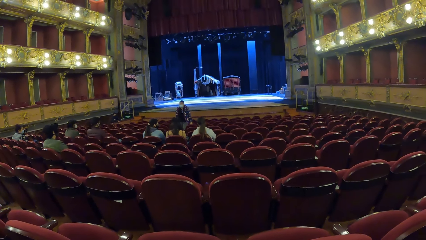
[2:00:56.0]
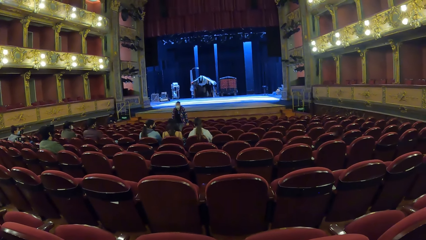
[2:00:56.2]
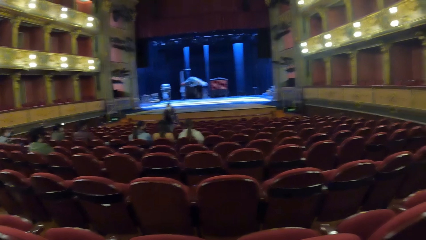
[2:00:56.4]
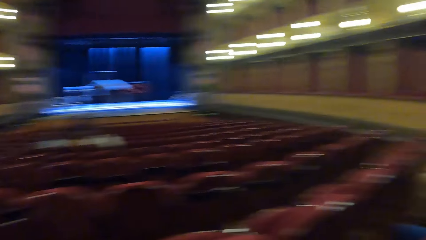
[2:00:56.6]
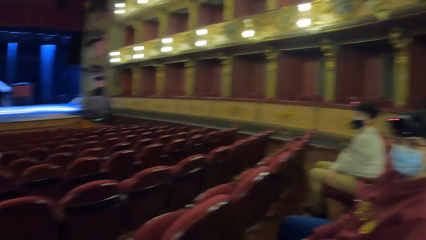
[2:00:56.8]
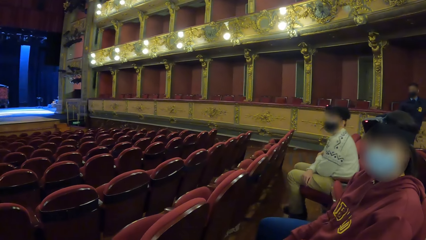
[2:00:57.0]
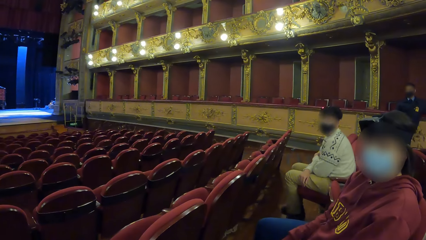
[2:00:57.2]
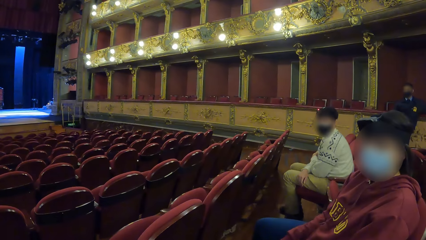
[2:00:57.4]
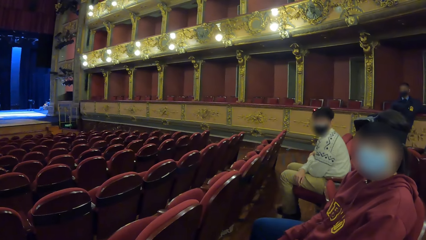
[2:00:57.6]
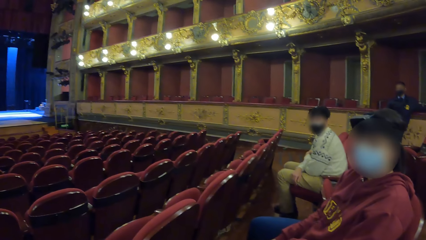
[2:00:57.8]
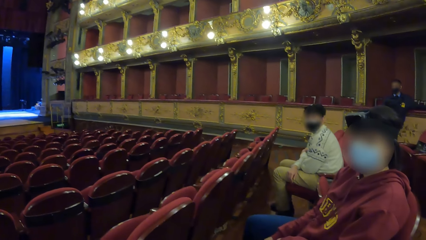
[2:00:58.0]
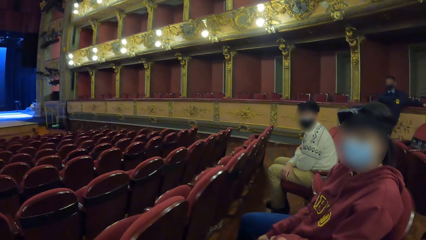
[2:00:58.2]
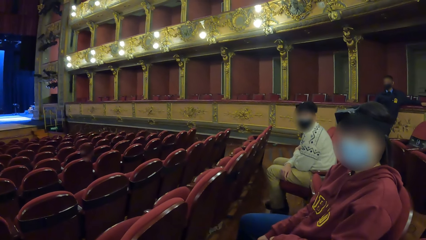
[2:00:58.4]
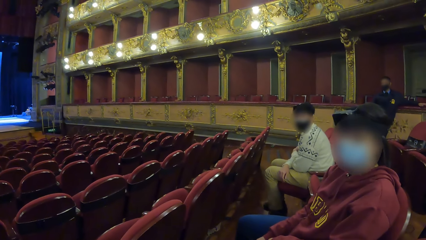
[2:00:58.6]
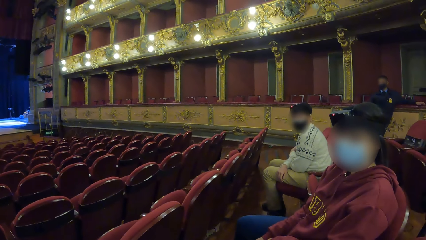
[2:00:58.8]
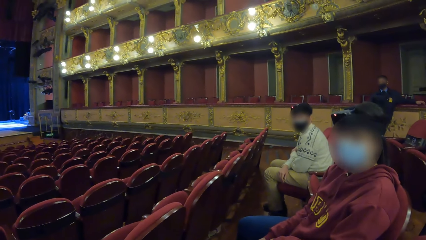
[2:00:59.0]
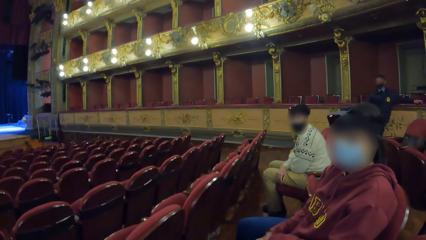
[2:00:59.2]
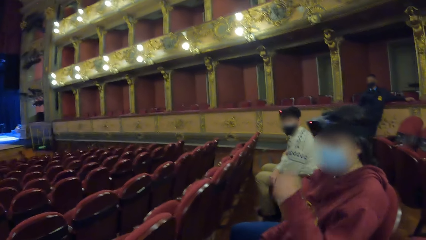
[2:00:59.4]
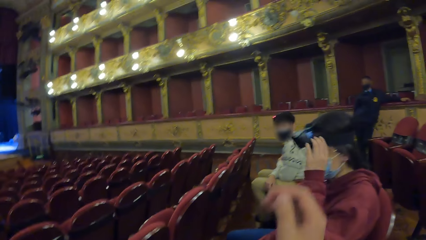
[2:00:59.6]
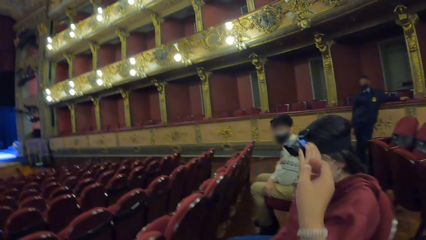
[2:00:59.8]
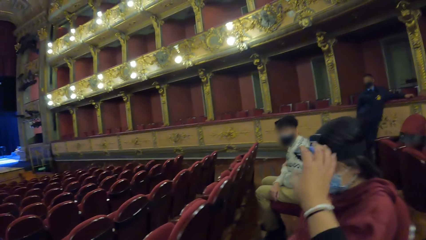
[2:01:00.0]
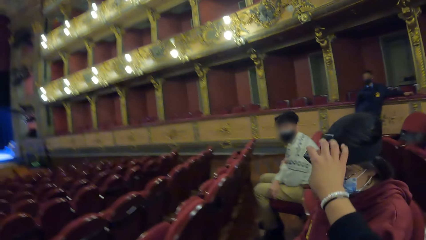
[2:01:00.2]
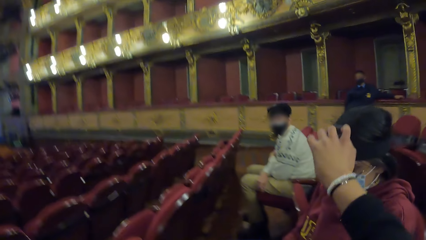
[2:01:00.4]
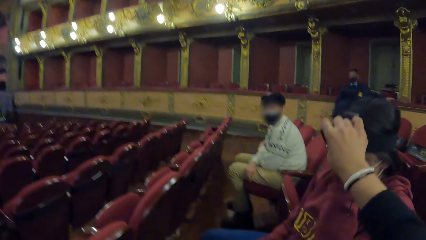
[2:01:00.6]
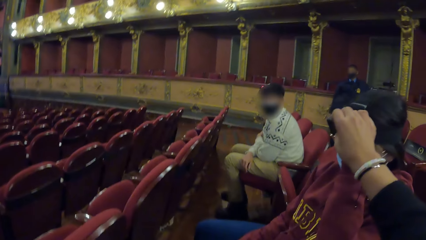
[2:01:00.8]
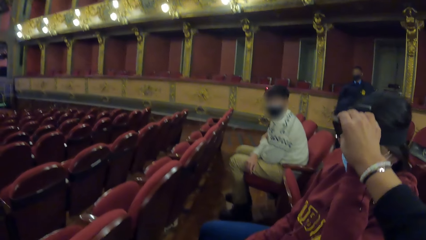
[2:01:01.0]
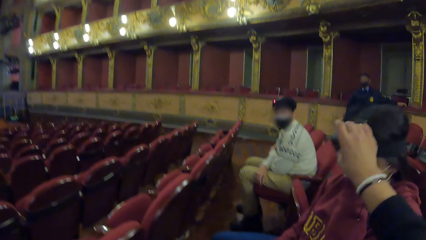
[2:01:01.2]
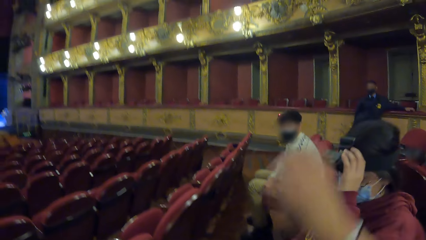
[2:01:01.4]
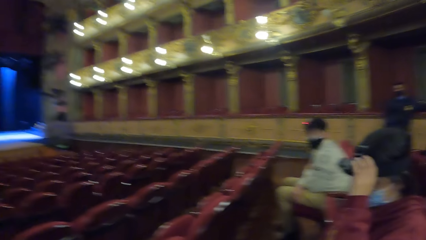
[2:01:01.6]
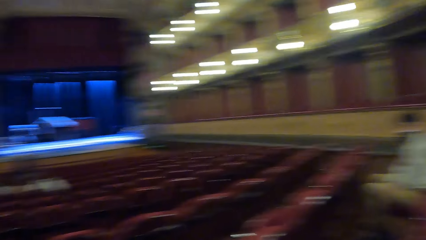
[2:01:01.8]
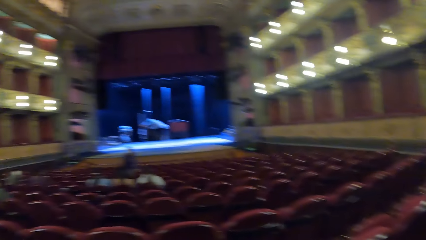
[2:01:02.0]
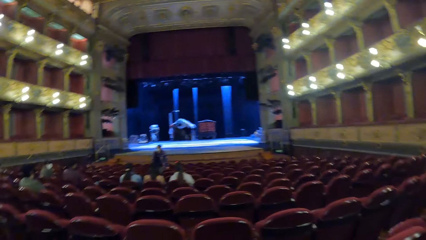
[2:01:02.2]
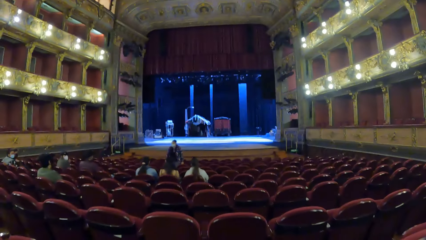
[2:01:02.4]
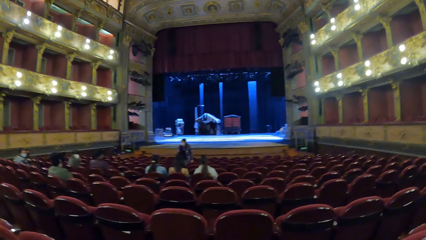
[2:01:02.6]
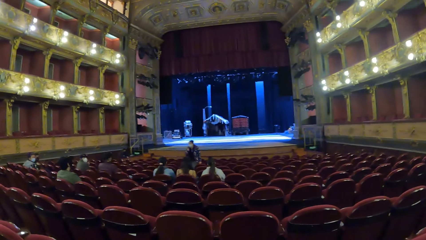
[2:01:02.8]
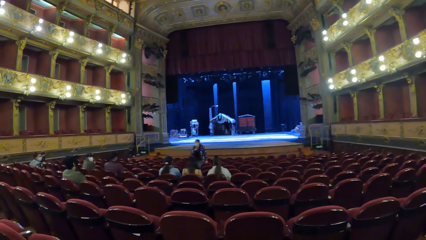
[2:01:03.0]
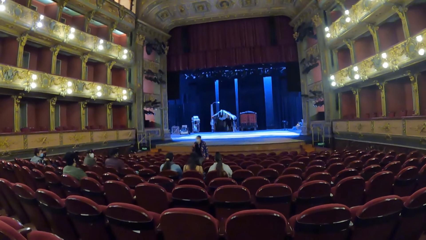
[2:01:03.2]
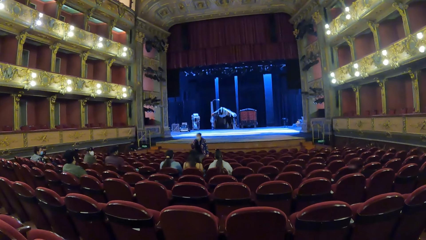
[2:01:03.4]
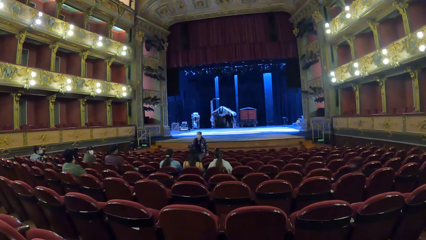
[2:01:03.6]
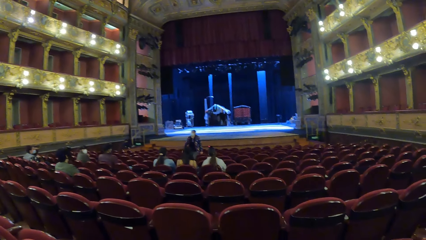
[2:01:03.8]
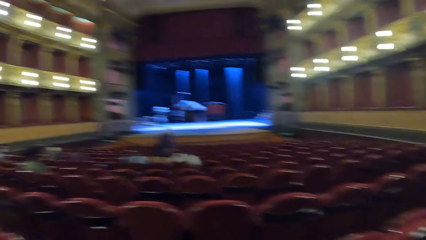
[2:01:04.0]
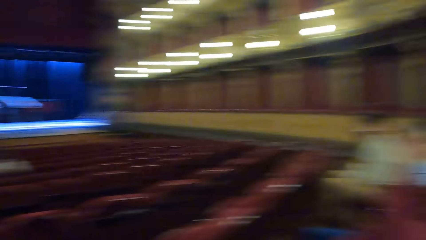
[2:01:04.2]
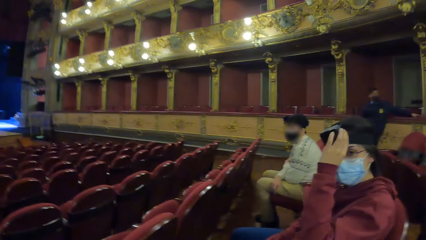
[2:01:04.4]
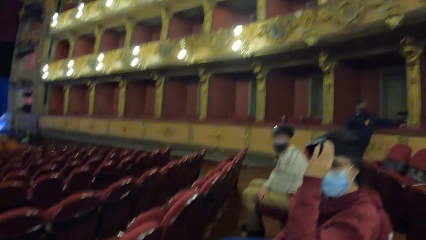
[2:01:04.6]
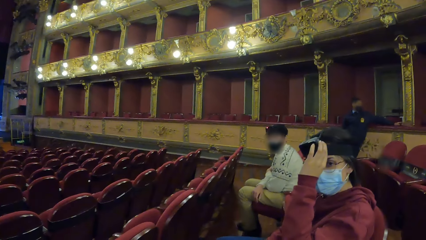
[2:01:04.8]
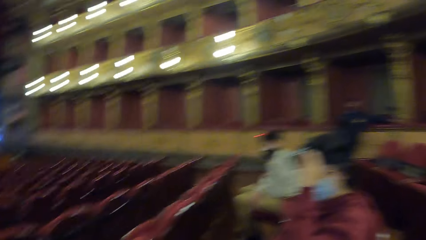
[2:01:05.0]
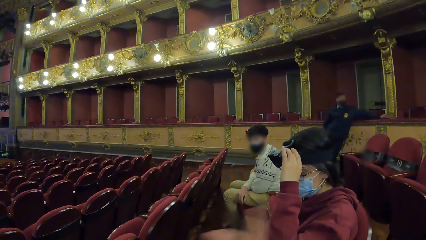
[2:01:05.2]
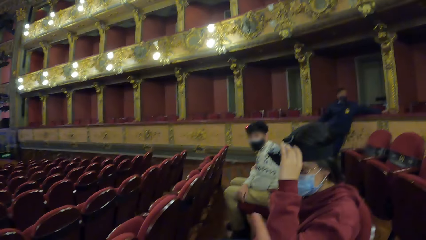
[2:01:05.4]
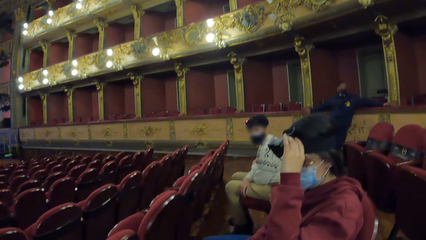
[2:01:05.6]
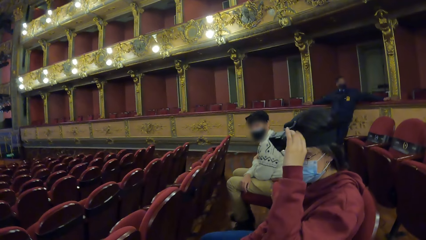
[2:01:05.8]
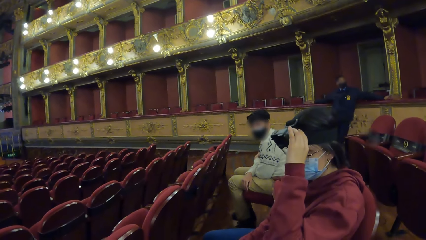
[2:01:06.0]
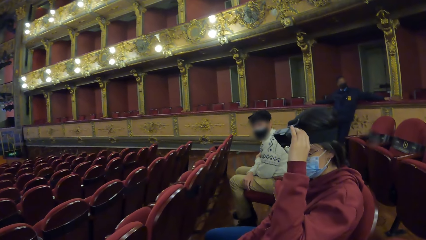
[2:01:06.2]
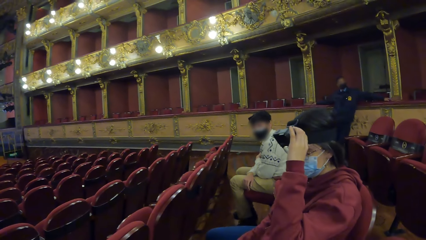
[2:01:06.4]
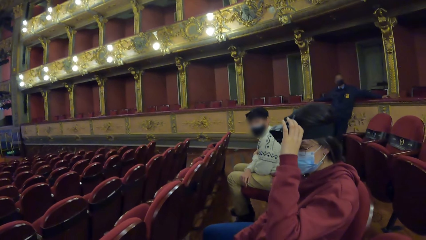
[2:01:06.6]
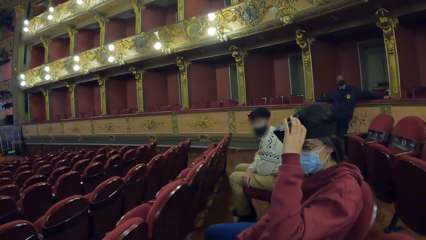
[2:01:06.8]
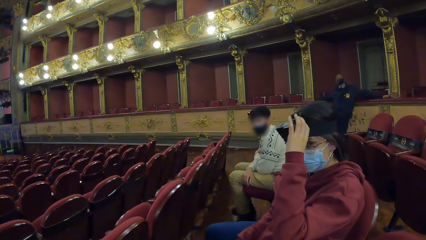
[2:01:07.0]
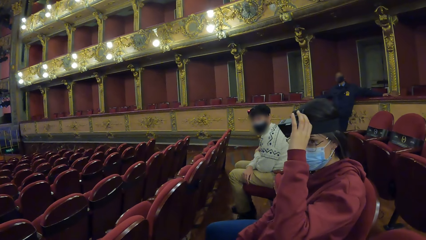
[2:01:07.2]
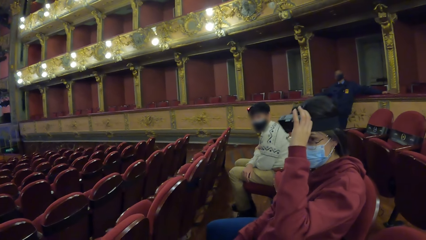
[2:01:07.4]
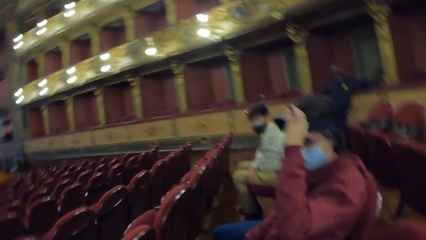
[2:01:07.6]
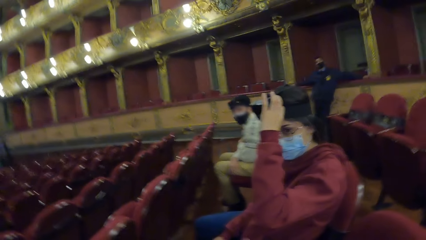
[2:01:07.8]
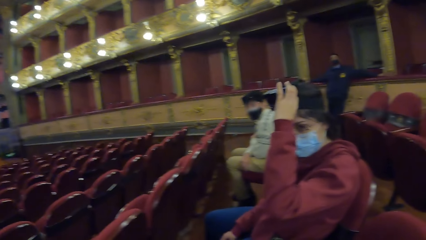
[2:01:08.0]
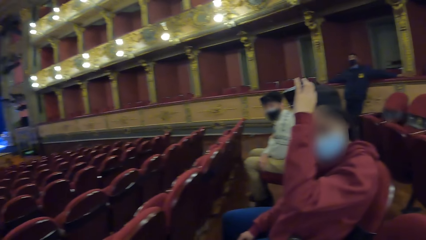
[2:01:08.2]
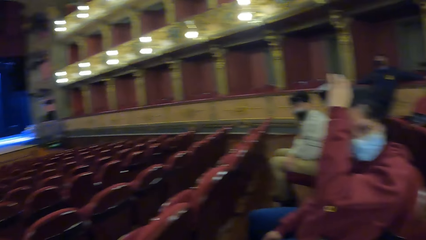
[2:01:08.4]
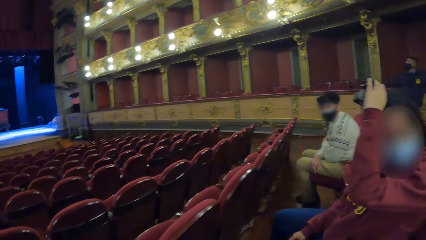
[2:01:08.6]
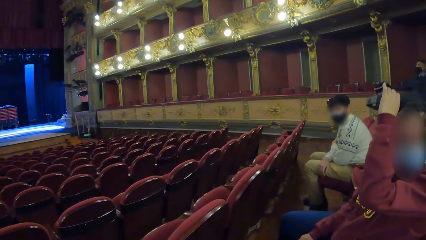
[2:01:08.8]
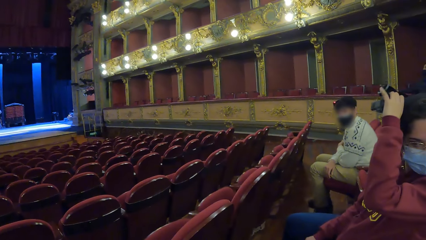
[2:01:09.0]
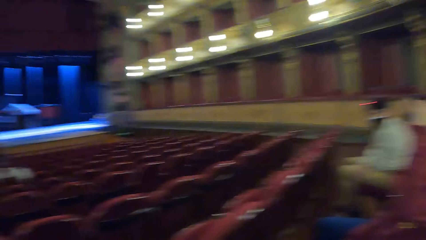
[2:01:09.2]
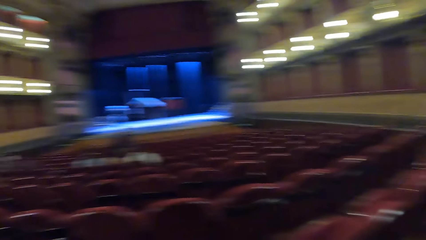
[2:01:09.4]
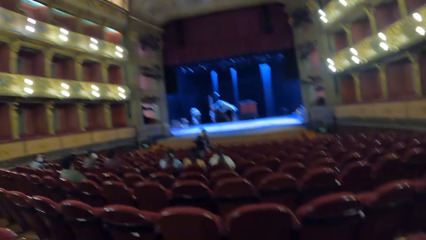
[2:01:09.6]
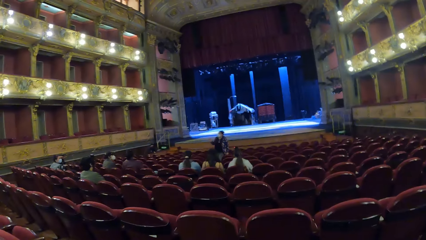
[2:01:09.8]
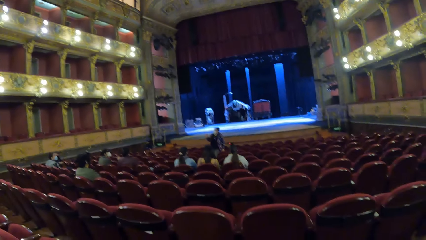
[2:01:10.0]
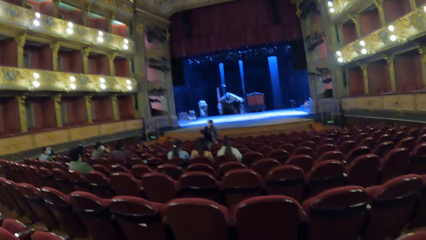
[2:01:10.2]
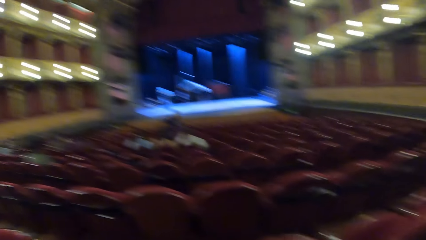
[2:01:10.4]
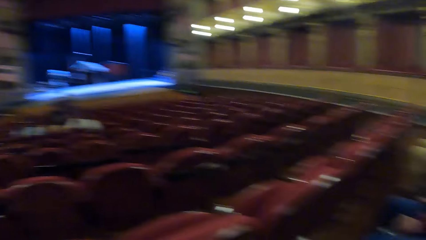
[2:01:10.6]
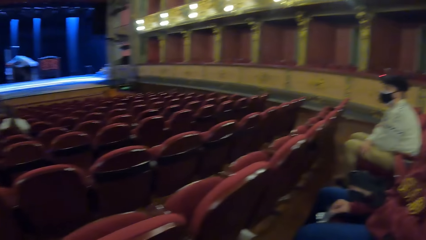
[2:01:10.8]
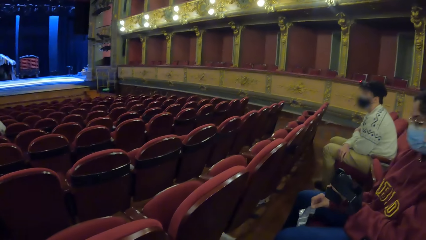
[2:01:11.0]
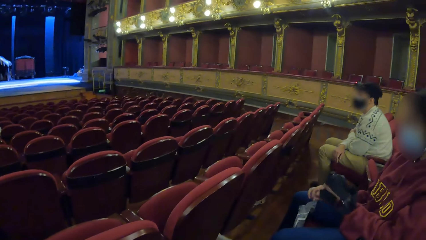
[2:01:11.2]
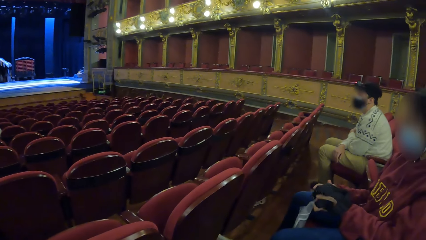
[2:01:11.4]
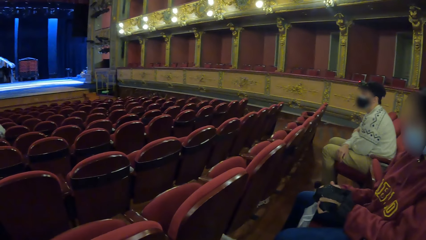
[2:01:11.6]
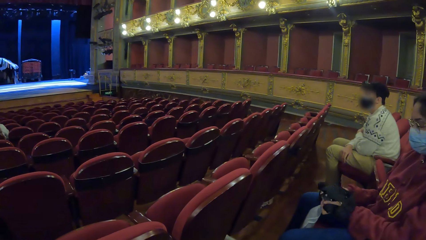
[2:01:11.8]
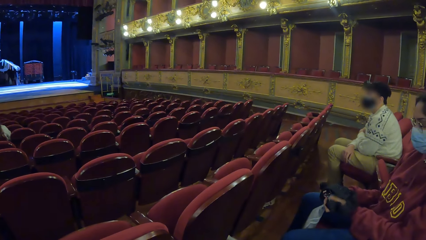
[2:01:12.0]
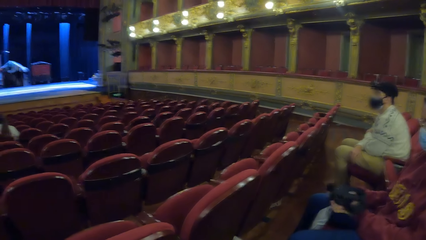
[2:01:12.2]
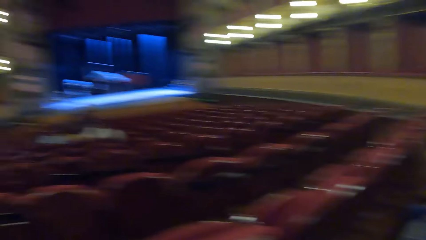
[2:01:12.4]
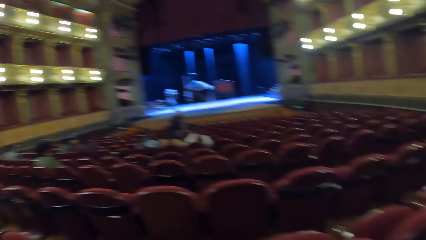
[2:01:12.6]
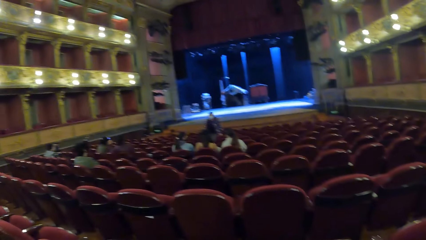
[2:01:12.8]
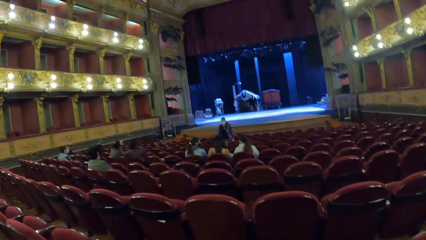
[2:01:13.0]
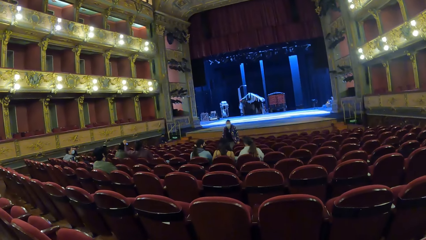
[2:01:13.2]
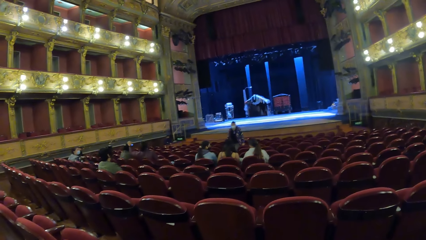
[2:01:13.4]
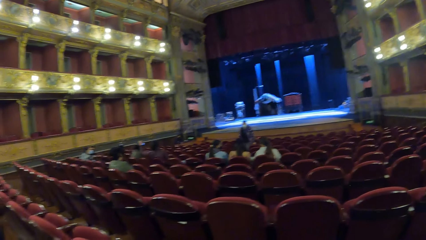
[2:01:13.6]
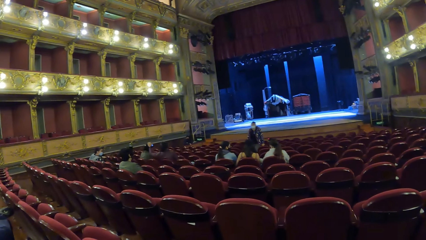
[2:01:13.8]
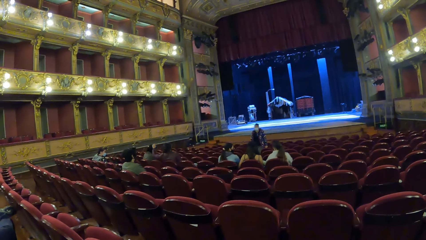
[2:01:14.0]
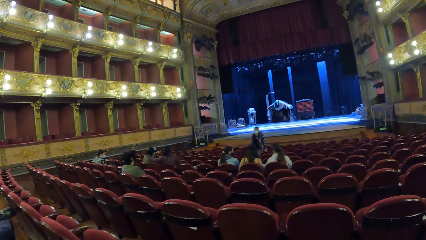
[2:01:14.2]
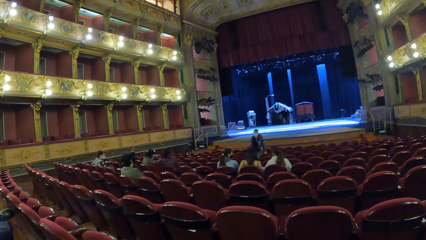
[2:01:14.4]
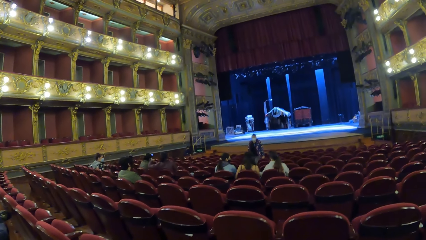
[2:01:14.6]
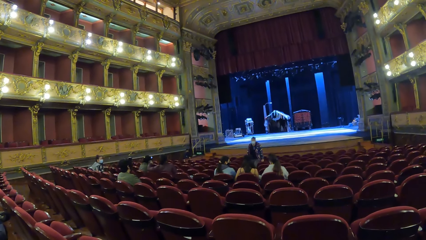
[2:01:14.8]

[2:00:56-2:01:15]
The camera wearer converses with the woman in the theatre. The woman touches a camera on her head with her left hand. The woman moves the hand. The camera wearer touches the camera on the woman's head with her right hand. She looks around the conference house. Another woman converses with the group of people in the theatre. The first woman removes the camera from her head with her left hand. The first woman holds the camera with both hands and touches the camera. The camera wearer looks around the conference house.
